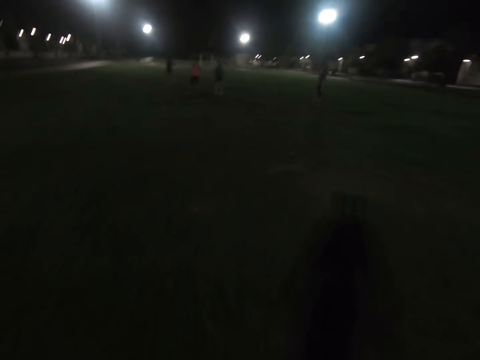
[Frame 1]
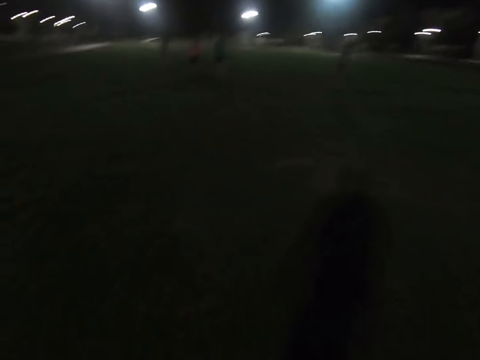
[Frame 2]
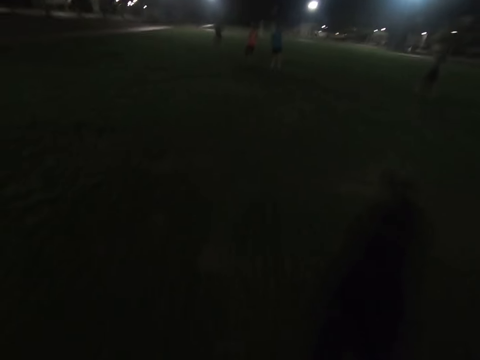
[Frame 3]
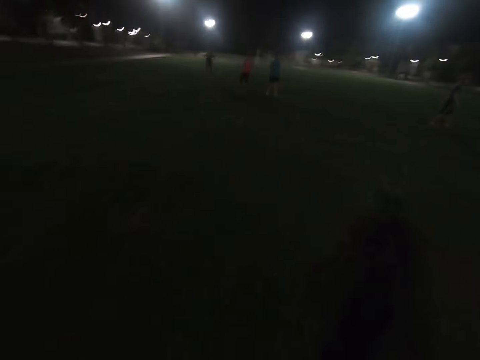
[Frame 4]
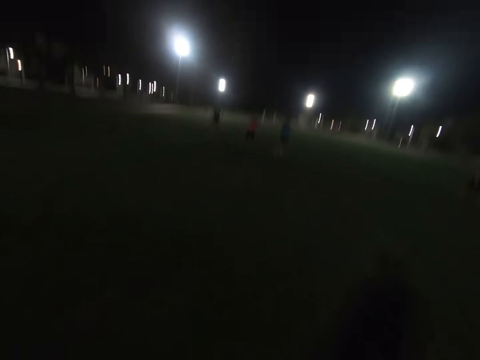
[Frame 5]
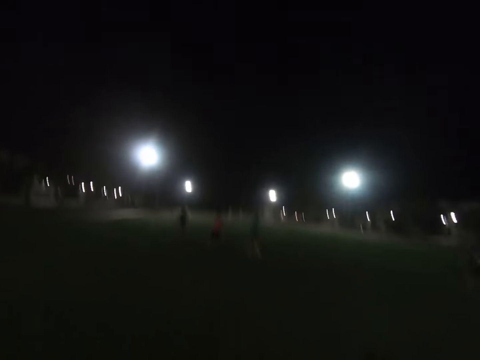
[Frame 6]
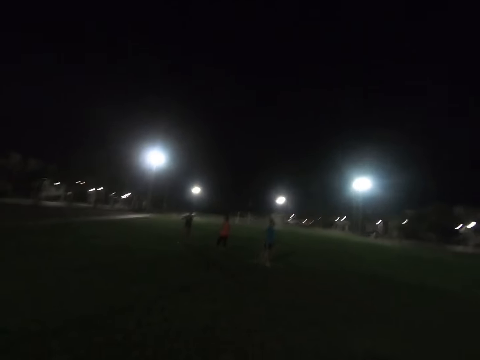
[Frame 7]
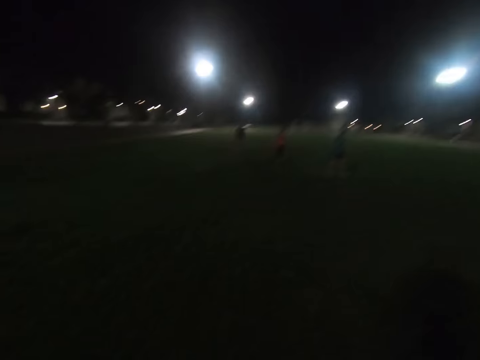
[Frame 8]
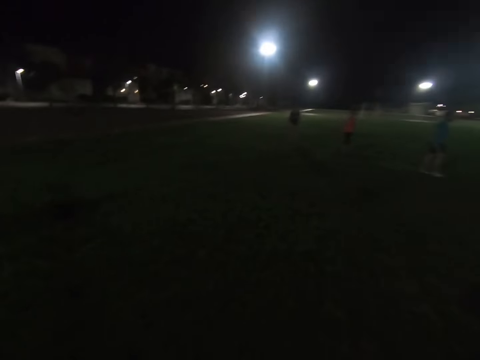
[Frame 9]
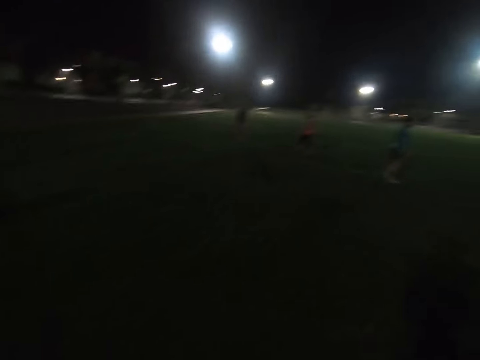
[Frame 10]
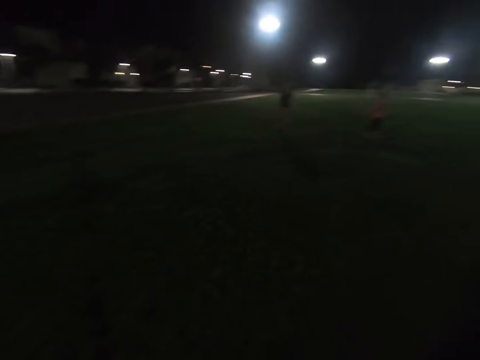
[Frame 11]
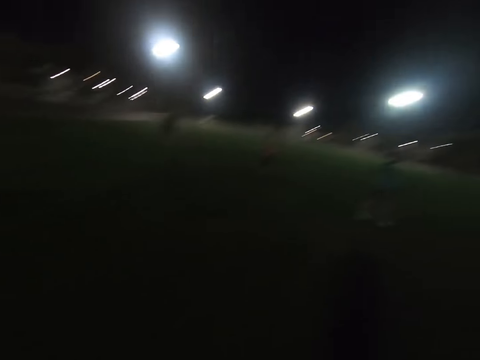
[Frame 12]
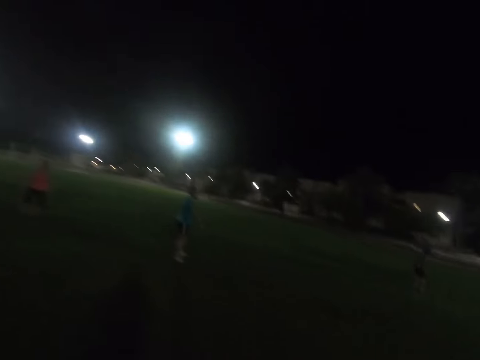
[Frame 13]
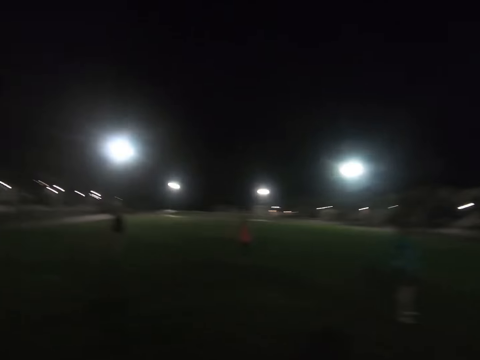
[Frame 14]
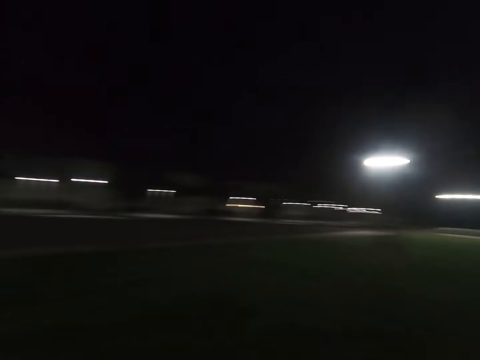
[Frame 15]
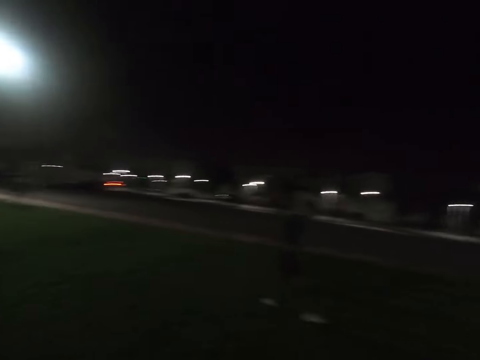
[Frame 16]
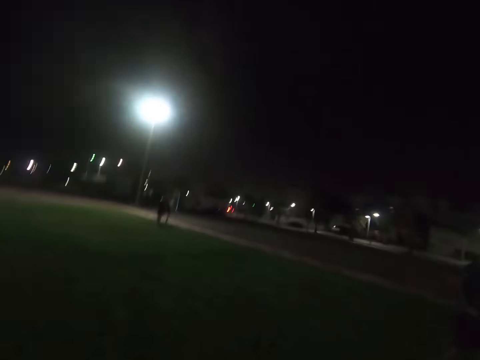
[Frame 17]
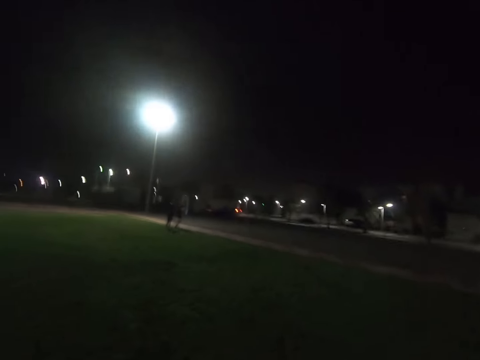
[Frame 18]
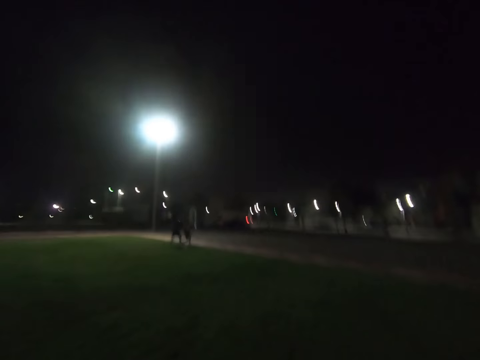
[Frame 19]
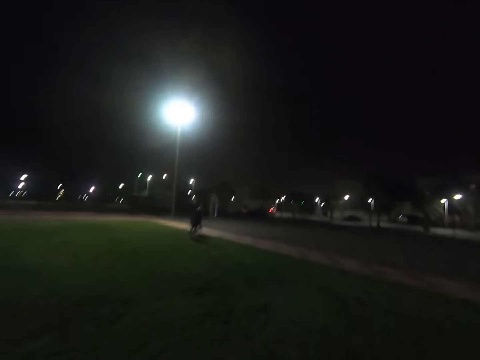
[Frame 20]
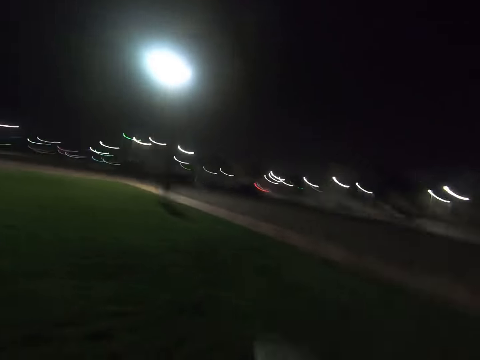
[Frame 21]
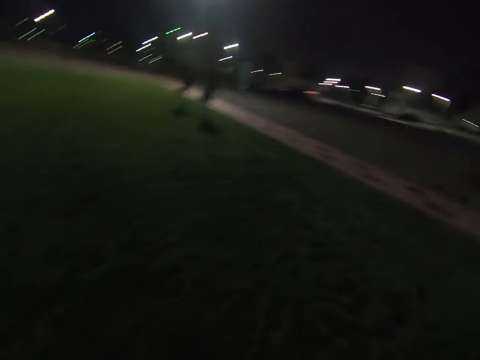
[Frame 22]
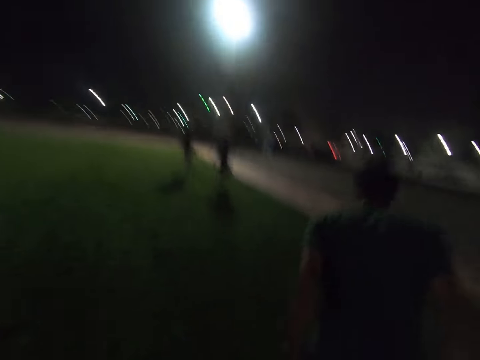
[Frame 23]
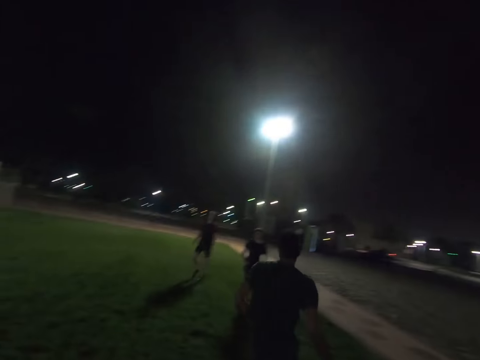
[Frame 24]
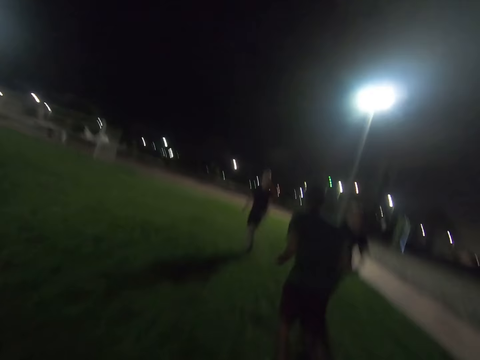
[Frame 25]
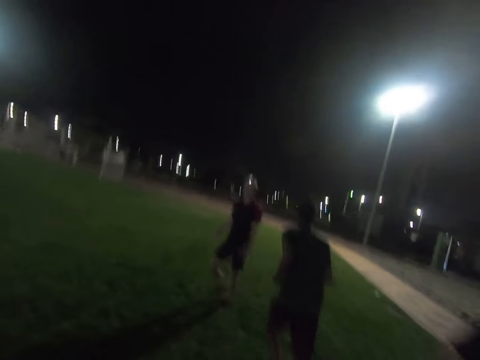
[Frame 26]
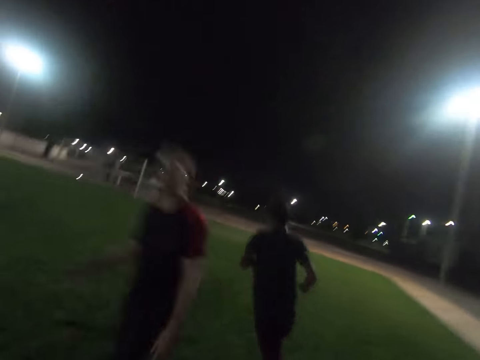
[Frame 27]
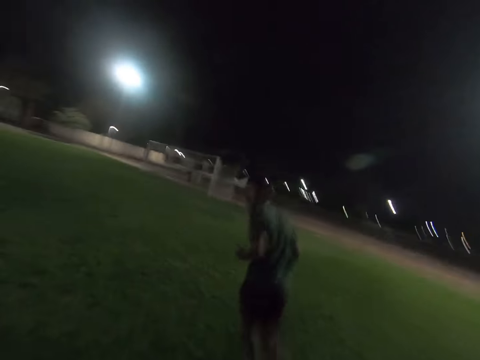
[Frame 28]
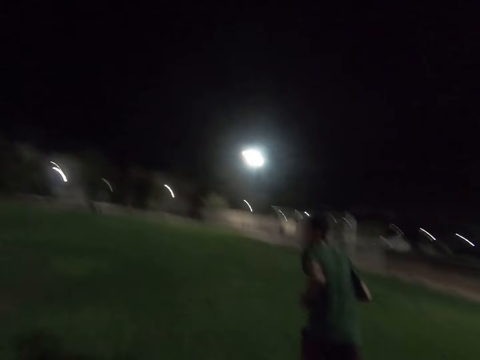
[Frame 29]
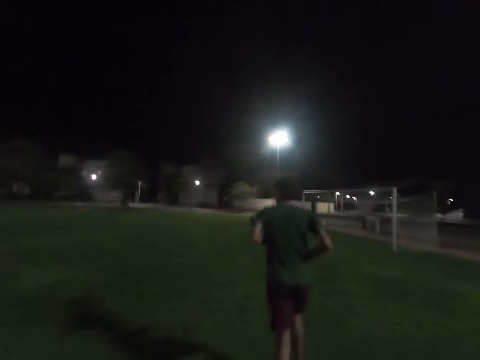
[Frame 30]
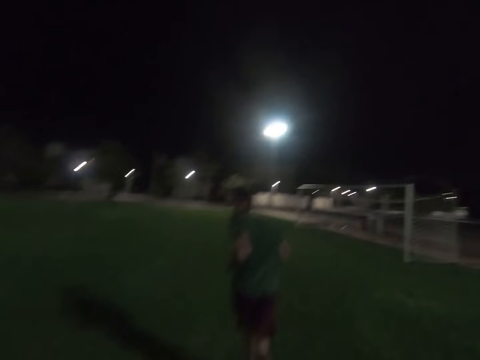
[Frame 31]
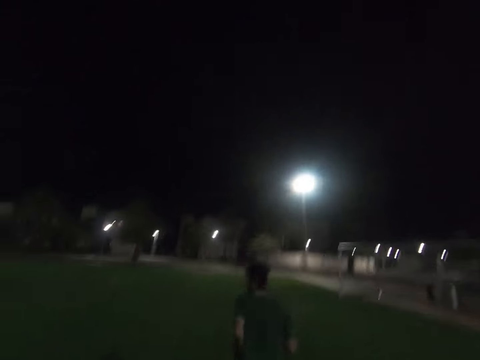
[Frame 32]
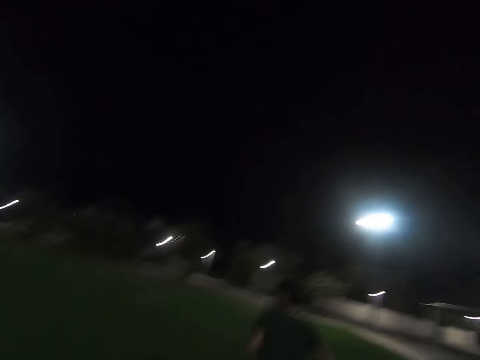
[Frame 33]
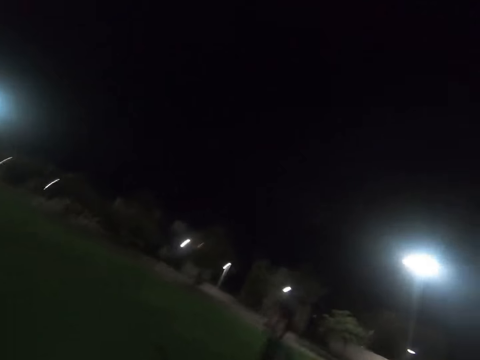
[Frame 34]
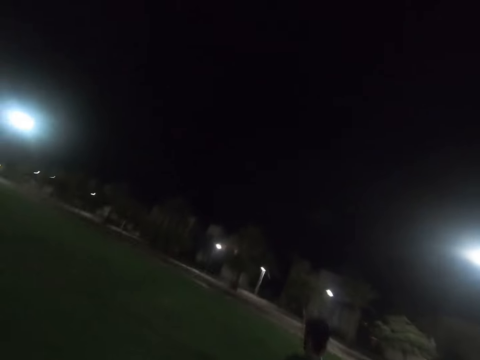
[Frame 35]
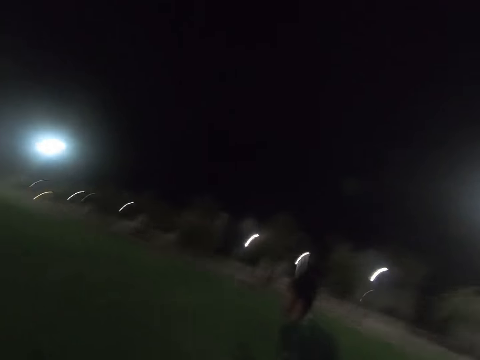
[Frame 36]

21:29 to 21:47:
The camera wearer catches the frisbee. A man runs around the field. Another man walks around the field. A third man walks around the field. Another man runs across the field.

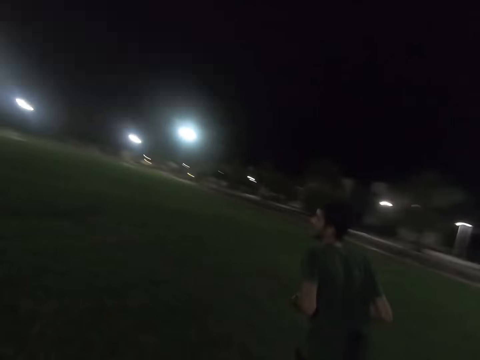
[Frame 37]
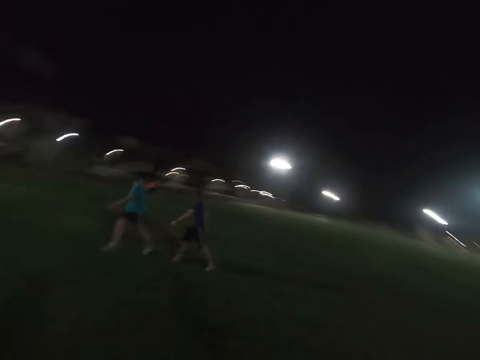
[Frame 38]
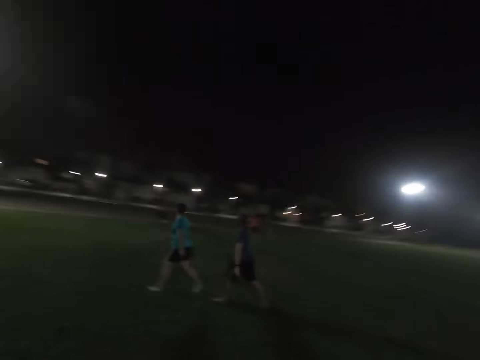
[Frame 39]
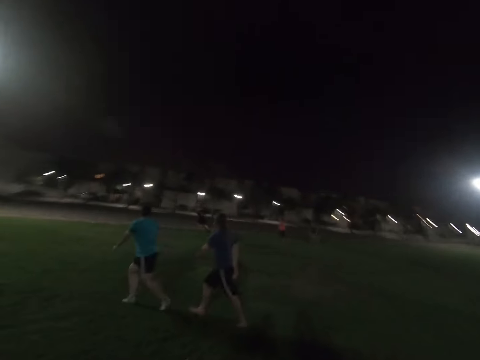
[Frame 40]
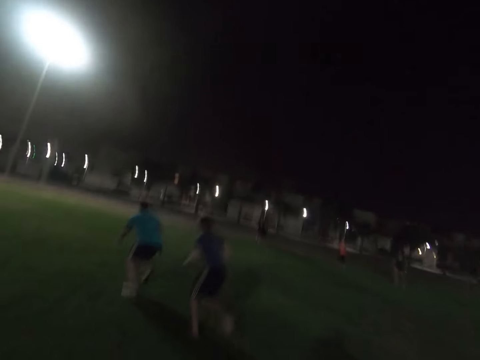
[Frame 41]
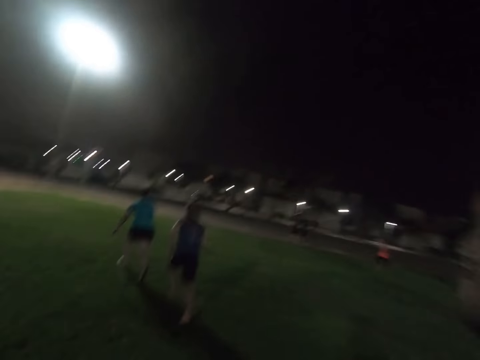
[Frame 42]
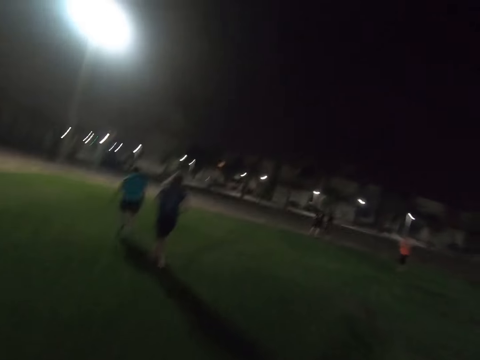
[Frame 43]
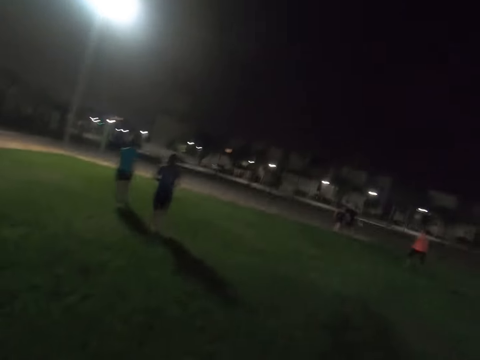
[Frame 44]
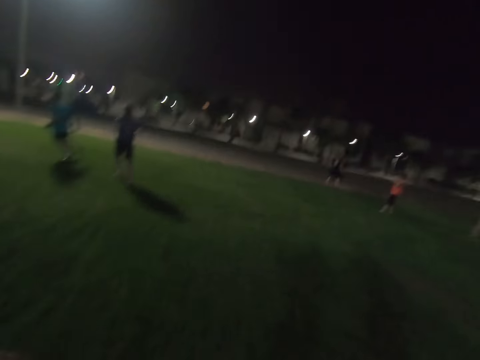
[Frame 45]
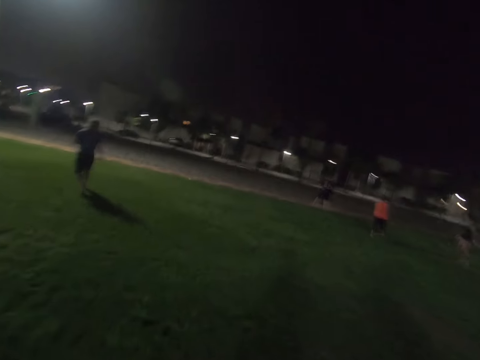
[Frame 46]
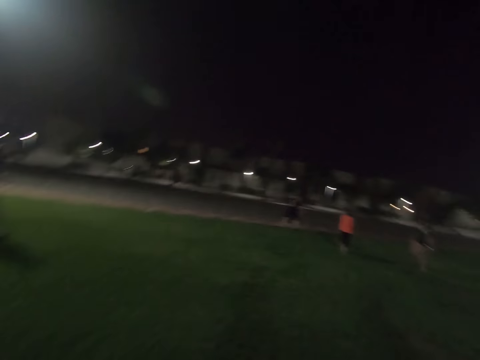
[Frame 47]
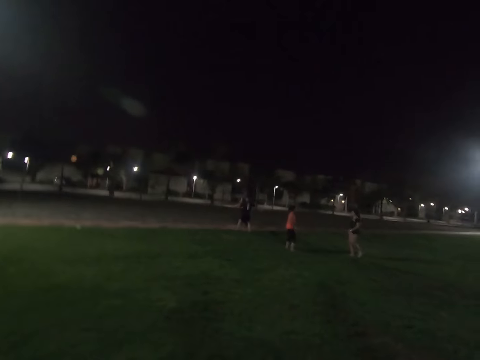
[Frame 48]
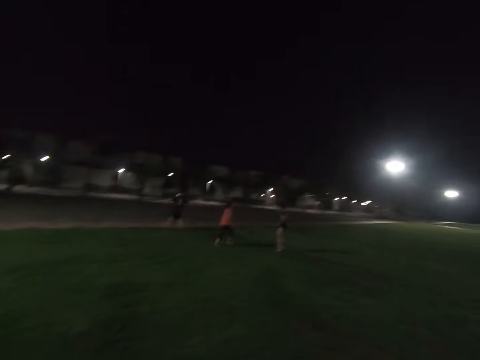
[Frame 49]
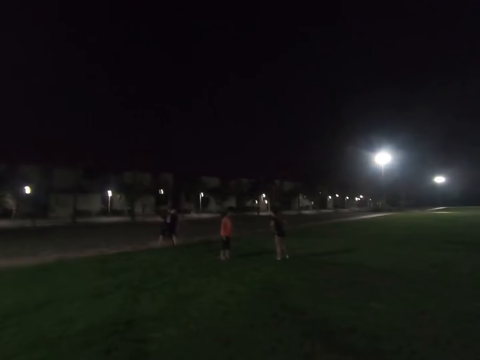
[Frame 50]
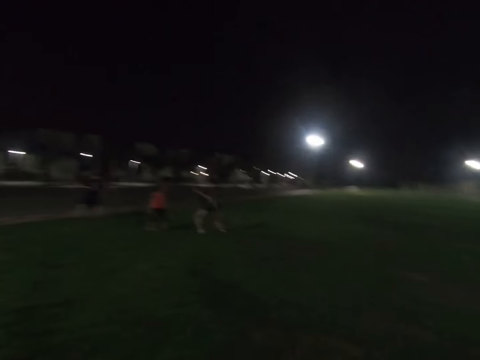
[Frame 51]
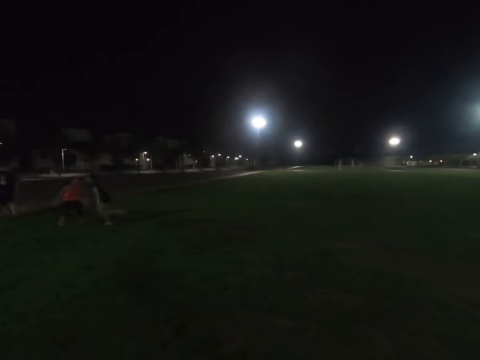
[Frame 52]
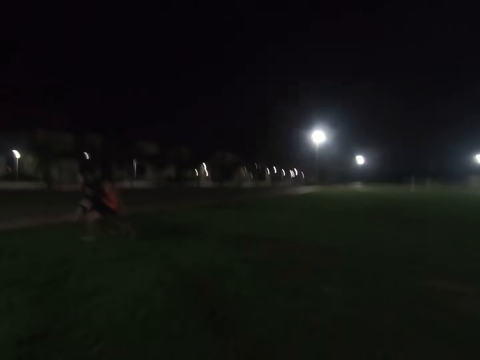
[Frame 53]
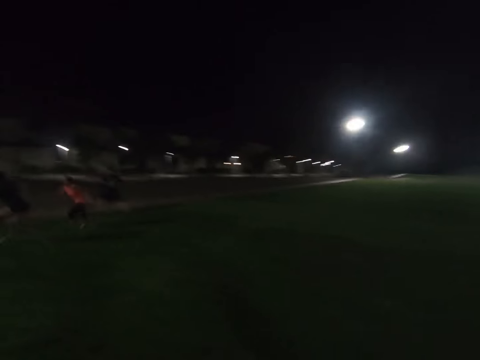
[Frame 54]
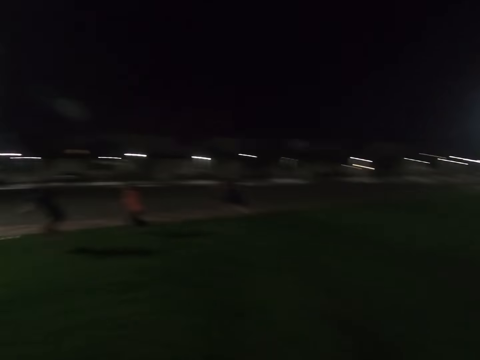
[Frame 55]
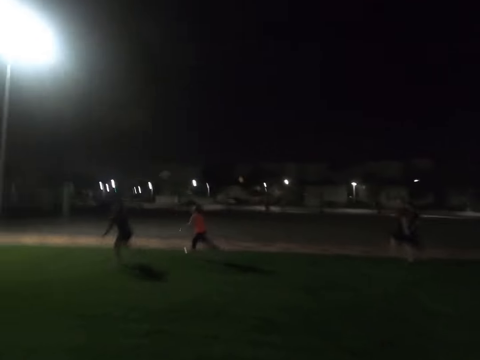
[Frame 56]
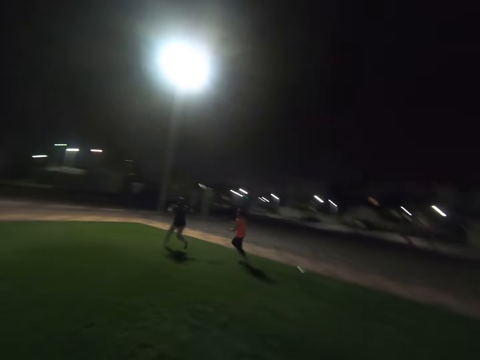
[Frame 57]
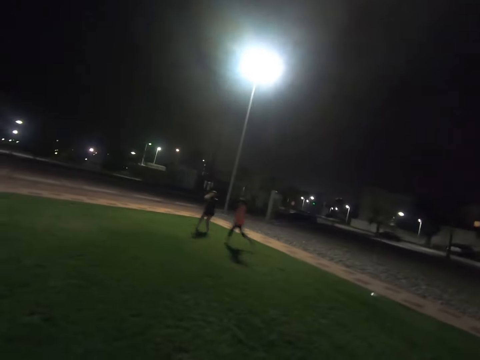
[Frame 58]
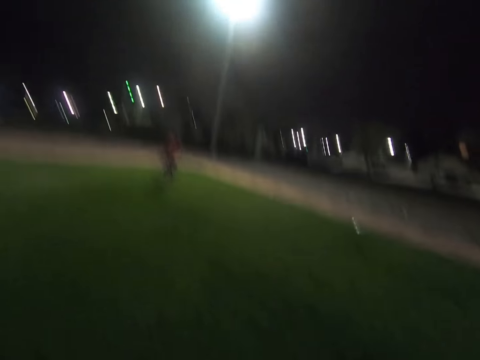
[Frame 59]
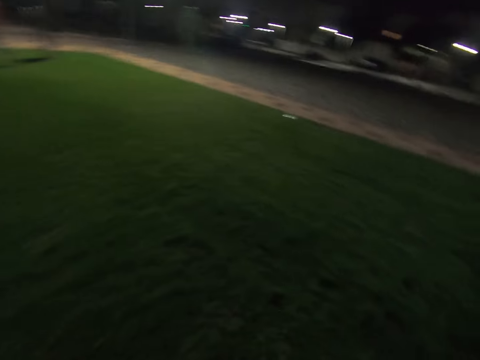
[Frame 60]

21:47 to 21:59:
A man runs around the field. A lady runs around the field. The lady runs around the field again. Another lady runs around the field. A woman catches the frisbee.
